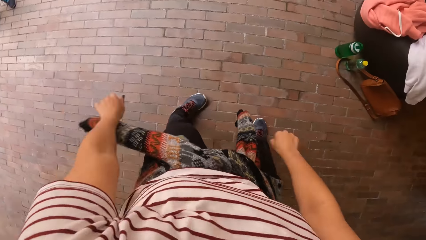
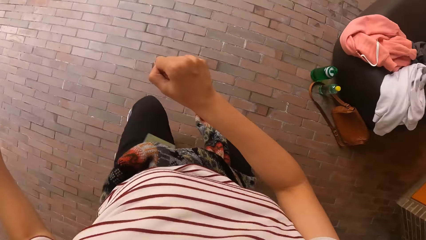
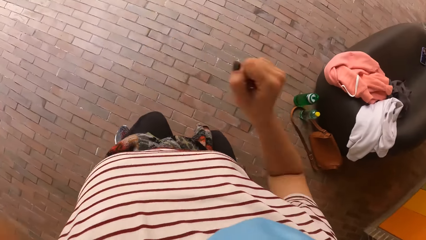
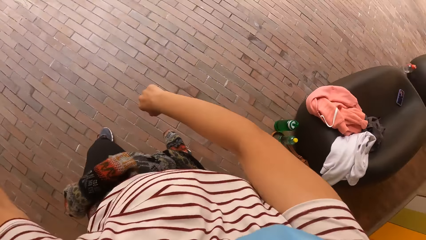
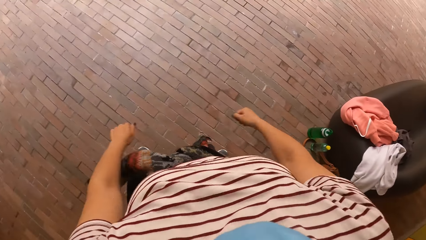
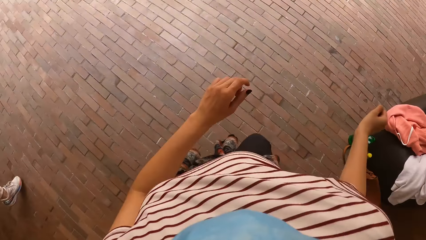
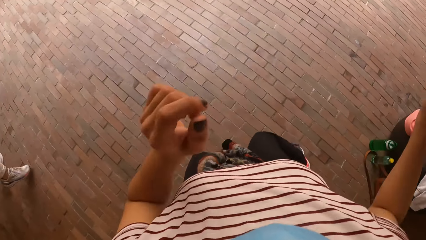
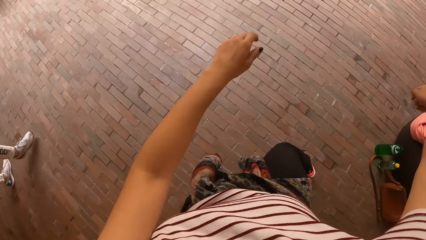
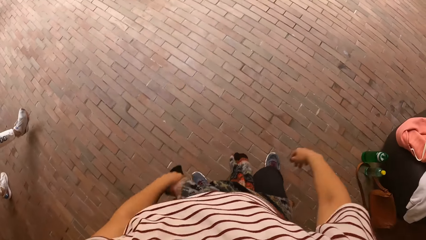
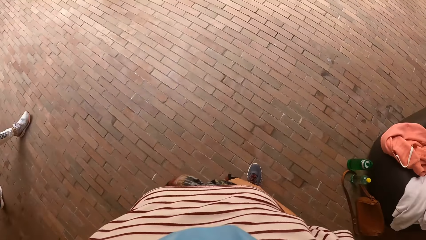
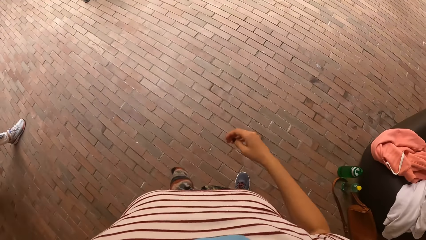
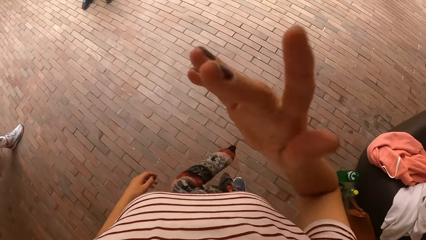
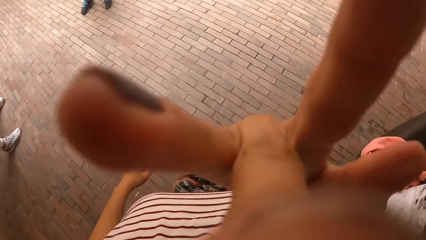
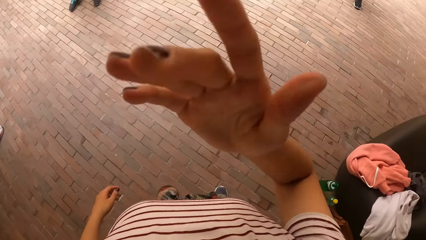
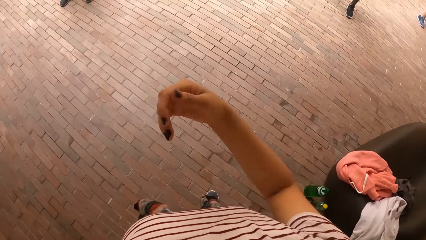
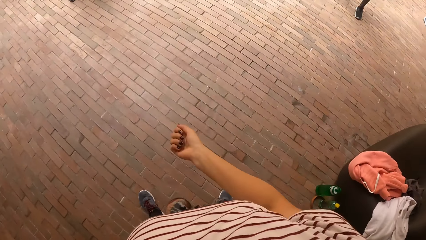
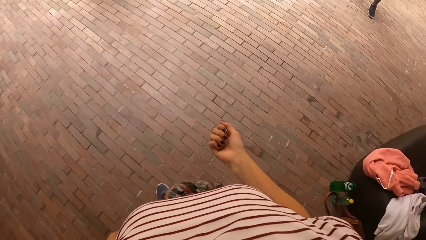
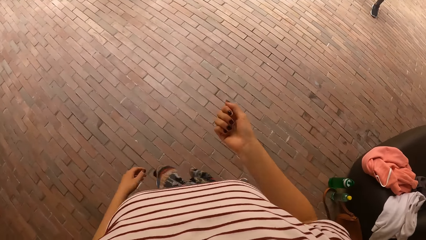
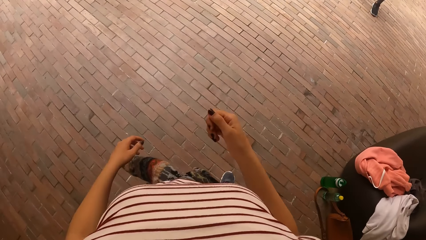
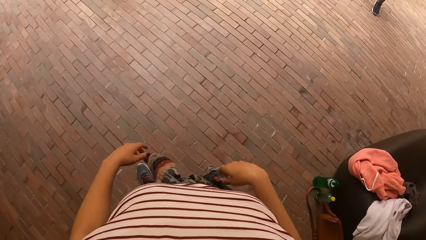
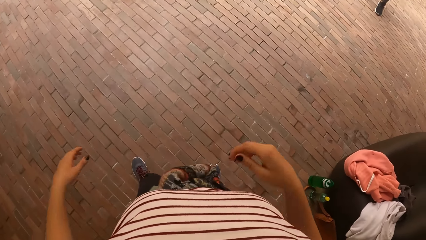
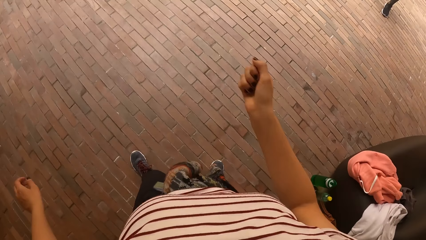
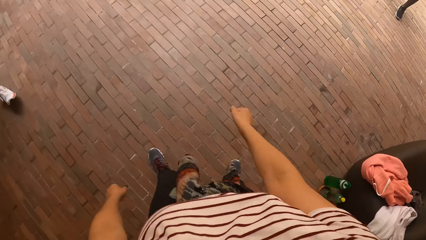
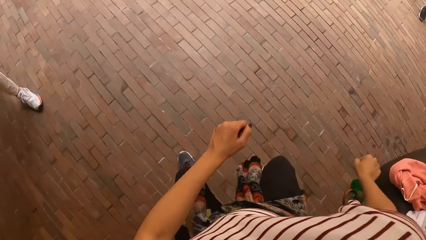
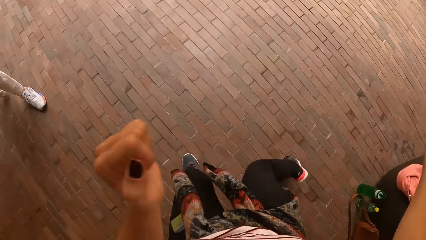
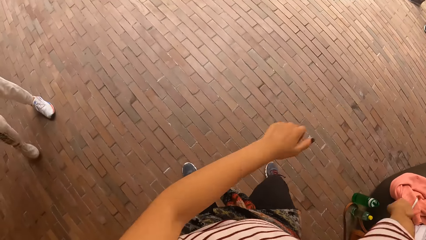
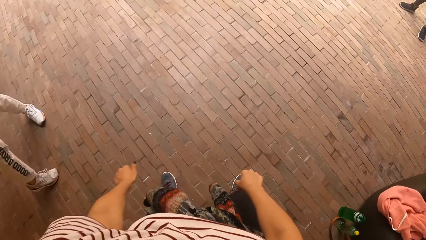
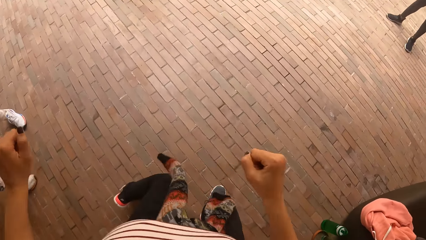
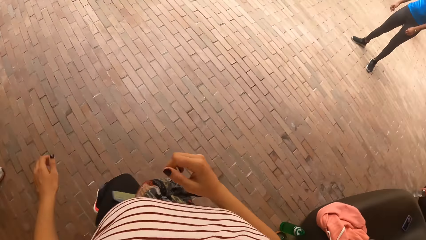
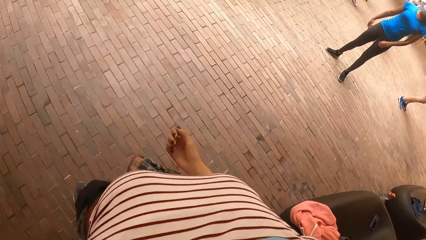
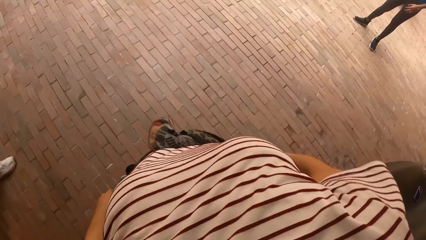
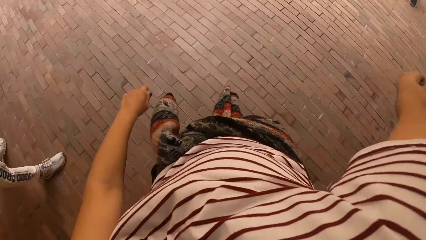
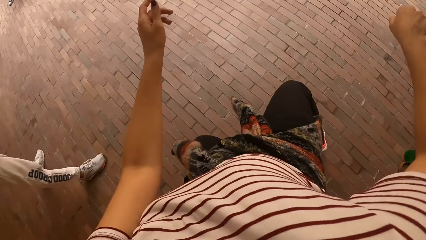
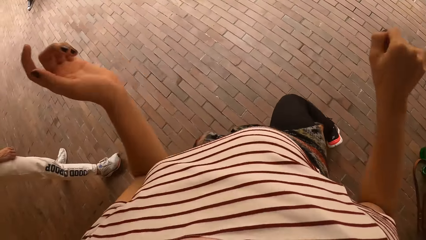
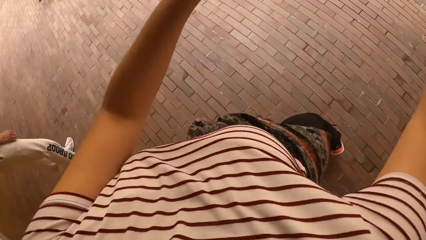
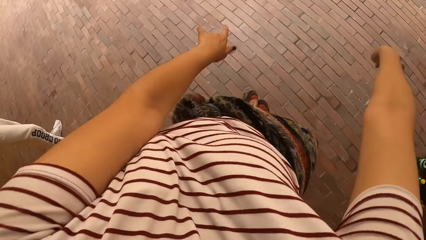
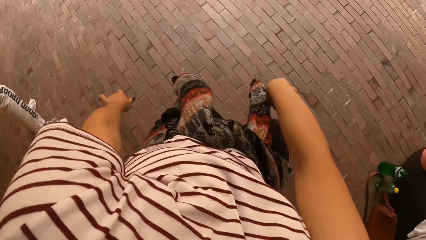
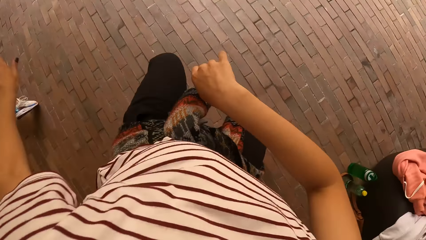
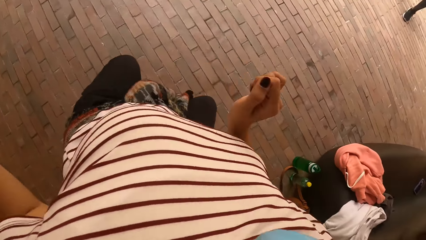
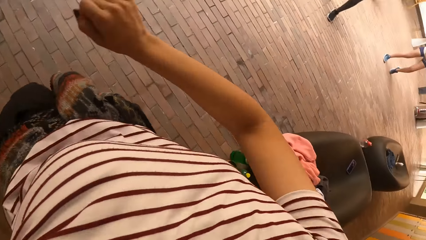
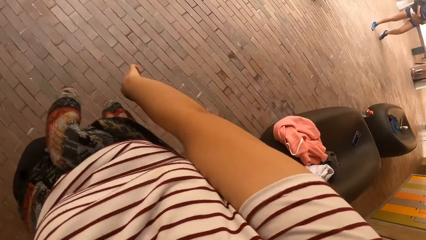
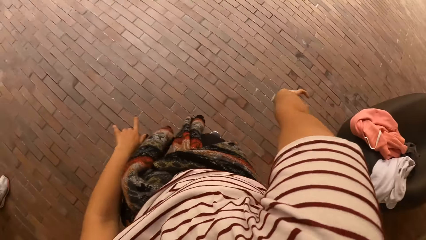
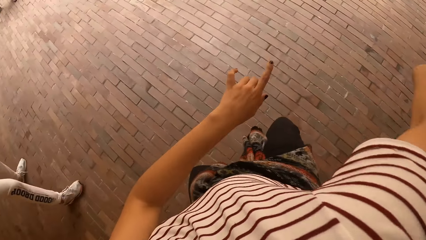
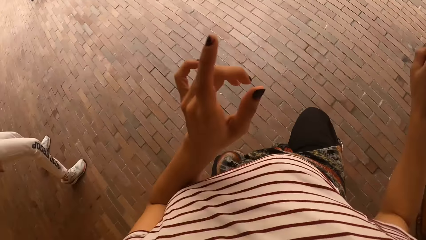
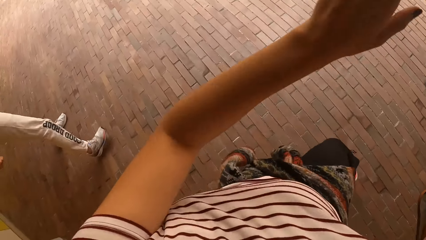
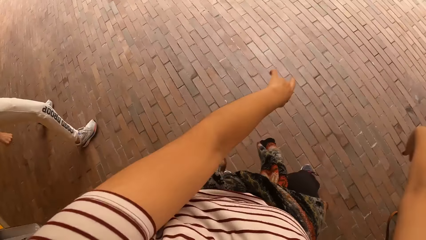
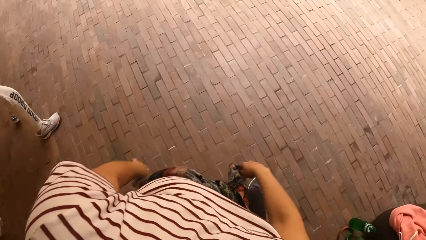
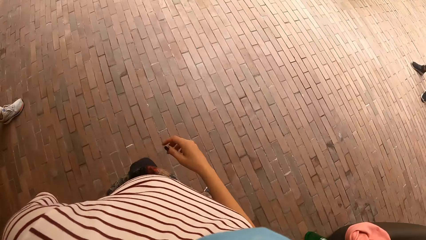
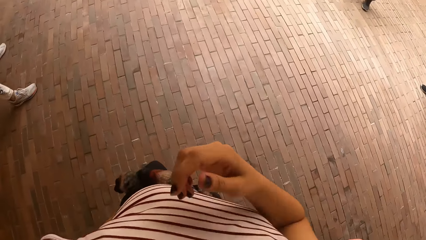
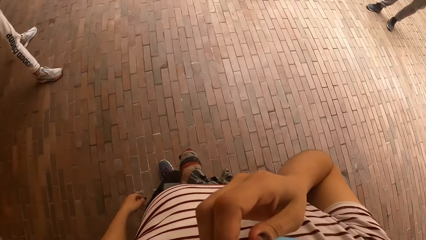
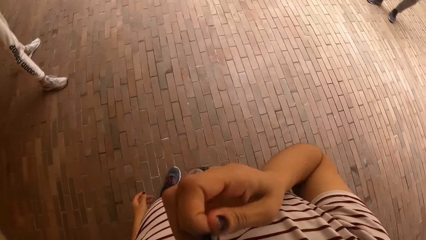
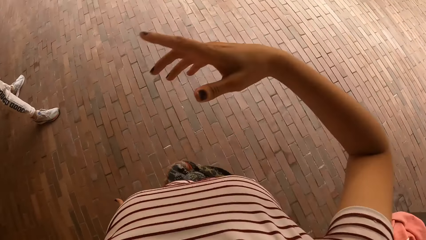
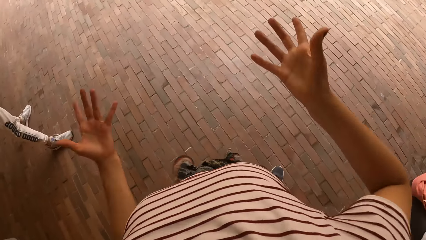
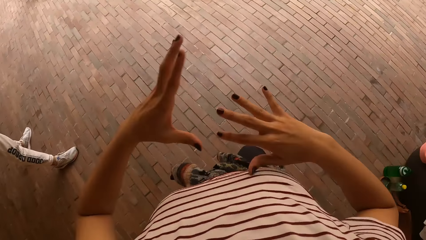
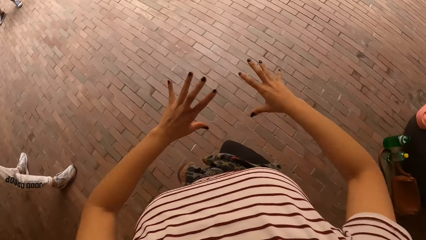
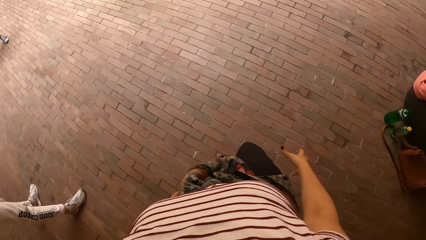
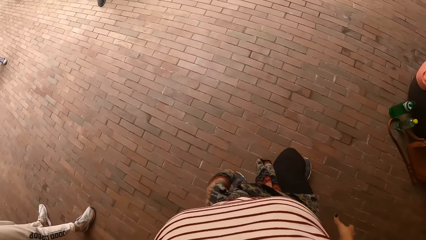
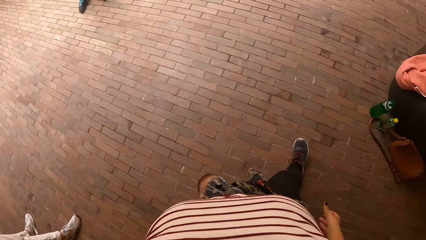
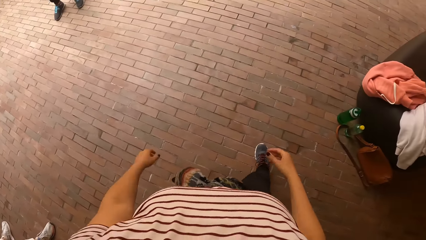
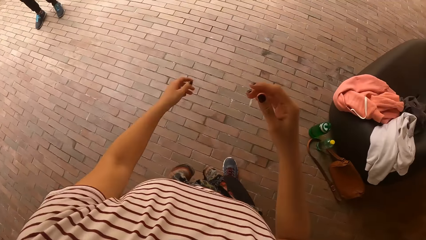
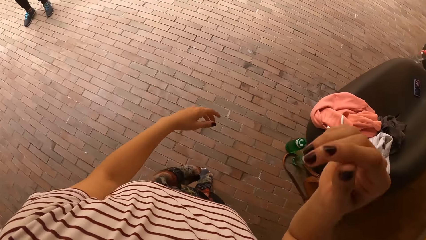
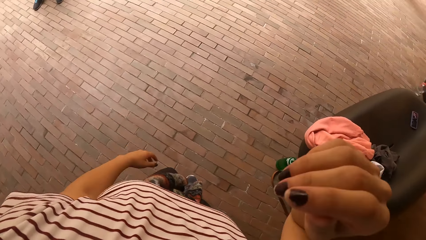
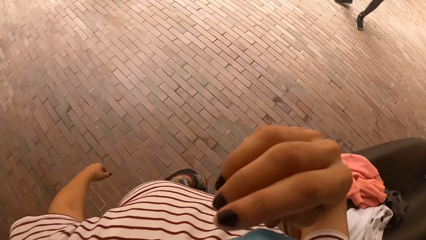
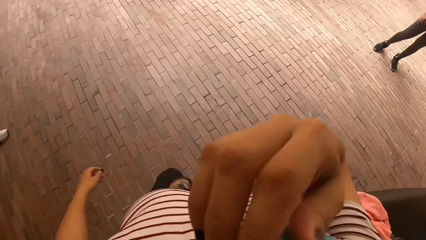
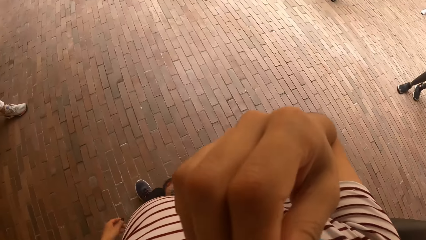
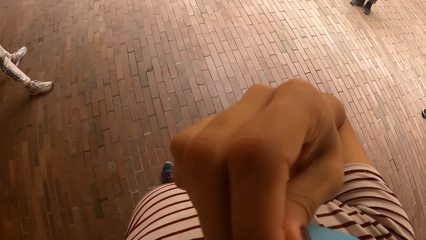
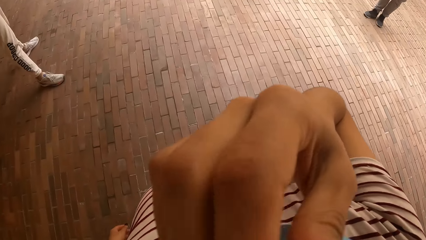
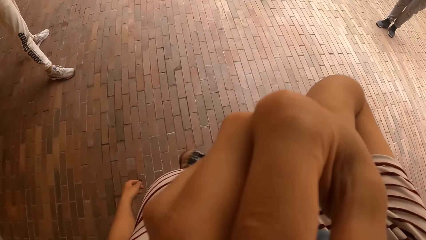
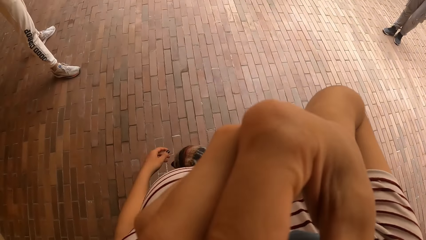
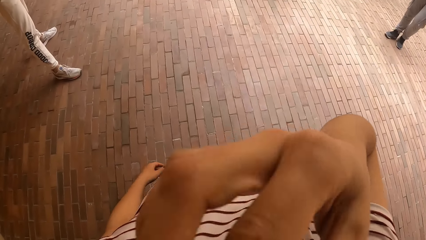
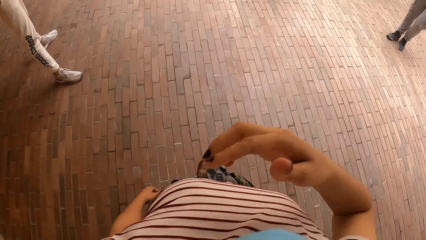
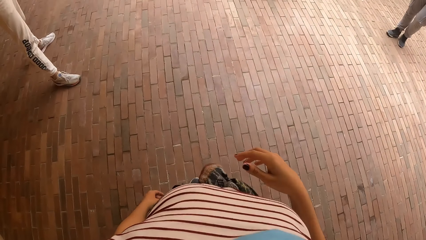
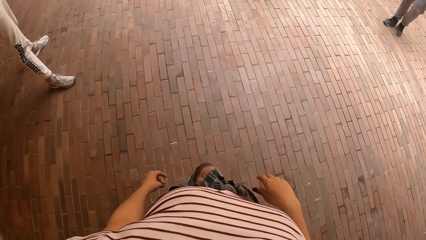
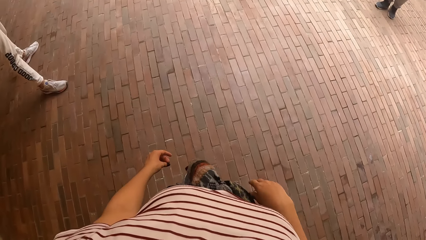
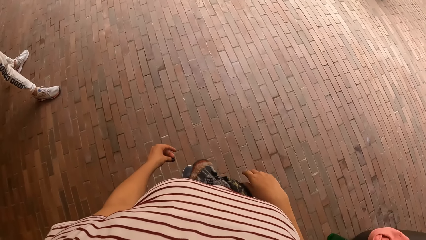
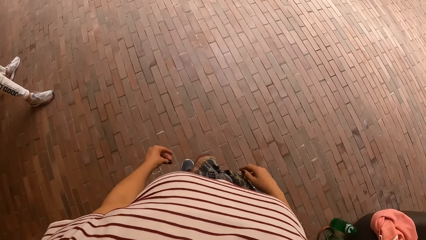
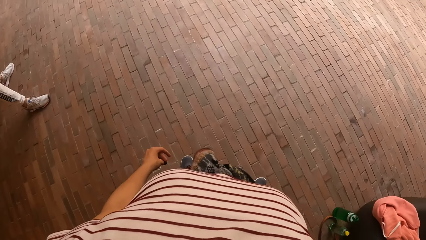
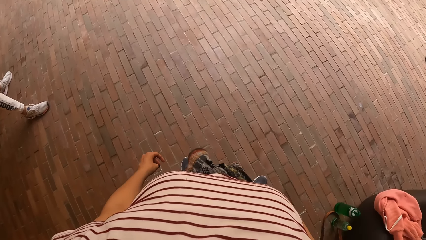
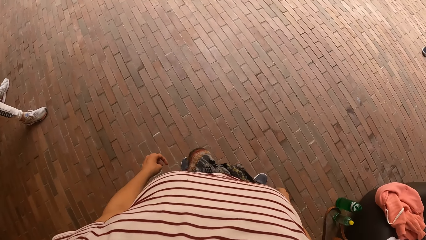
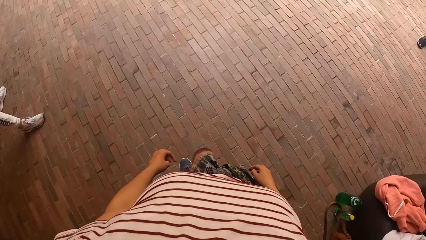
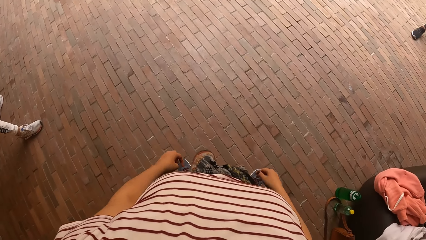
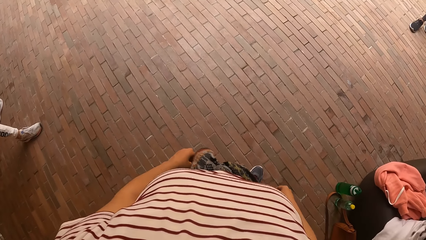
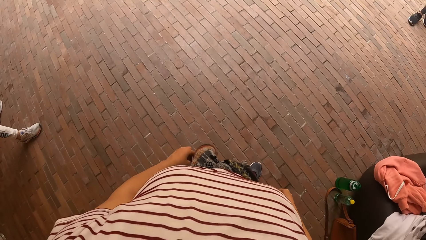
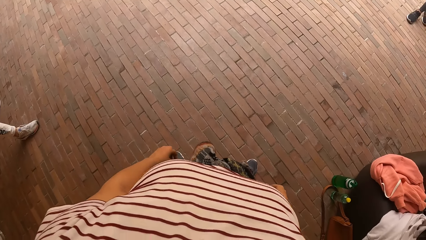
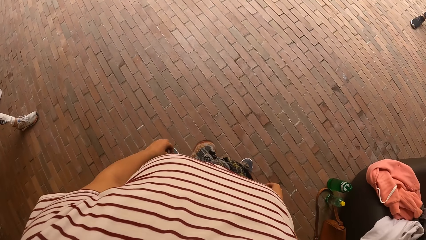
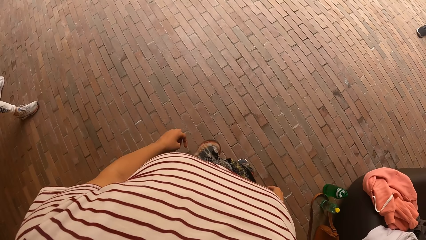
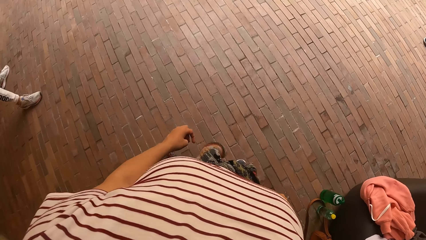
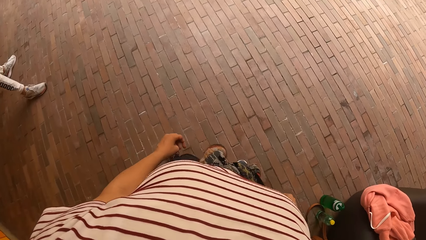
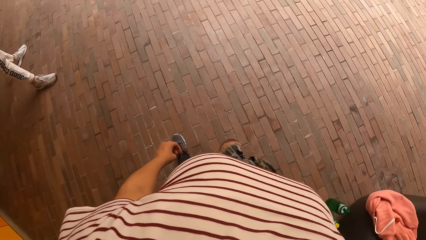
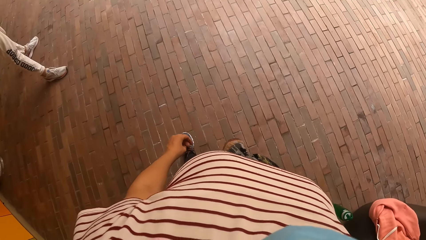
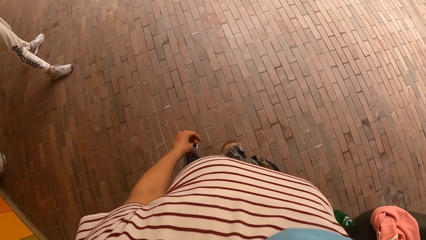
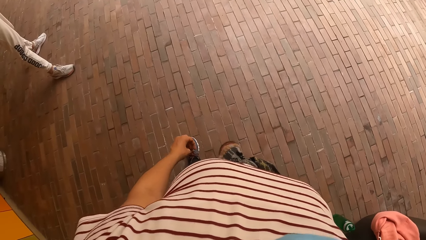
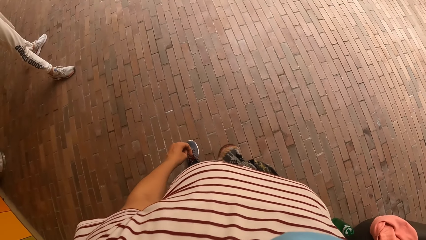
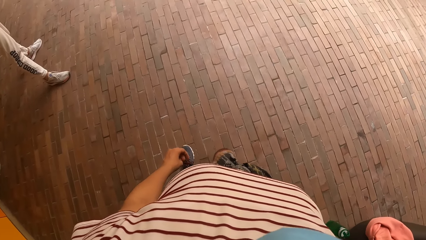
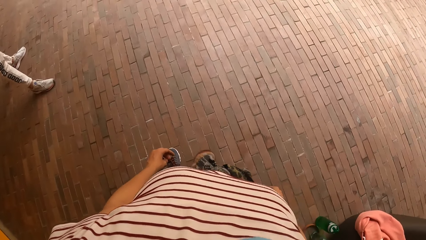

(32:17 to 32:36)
A man walks. The camera wearer moves their hand and dances. The man dances. The camera wearer lifts their hand. They interact with a group of people at the dance centre. They dance. They look around.
